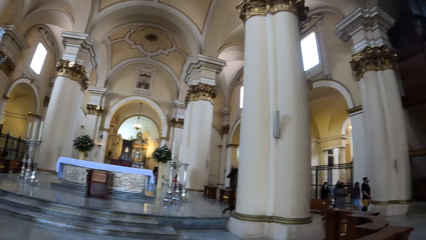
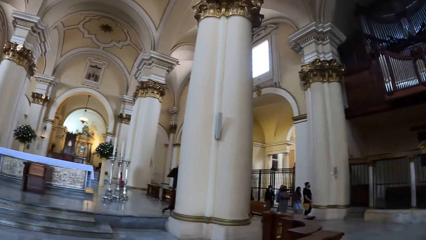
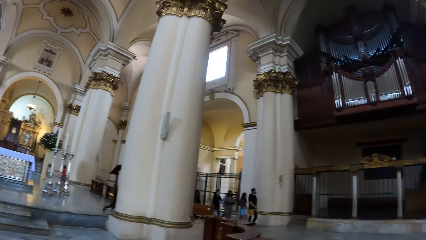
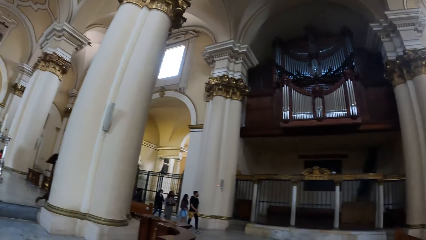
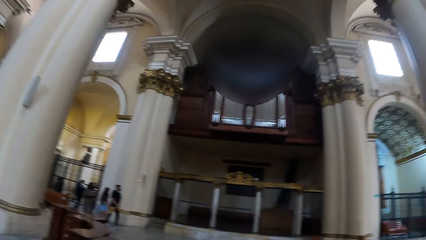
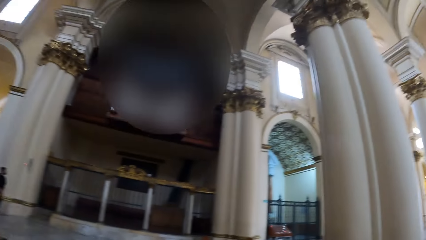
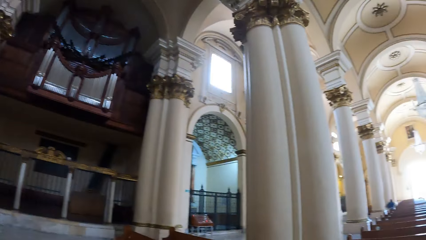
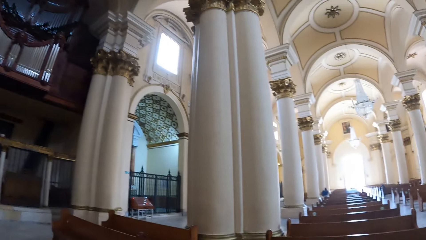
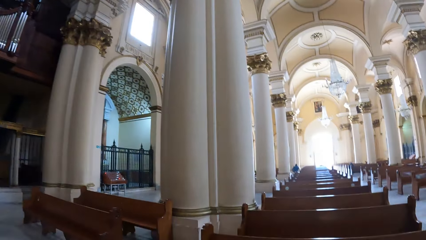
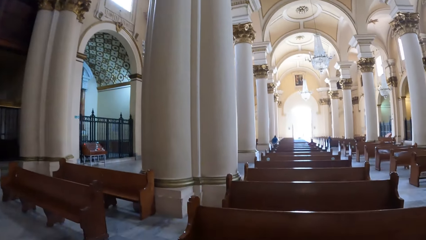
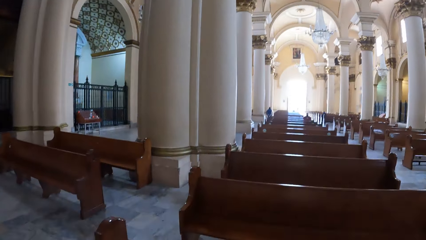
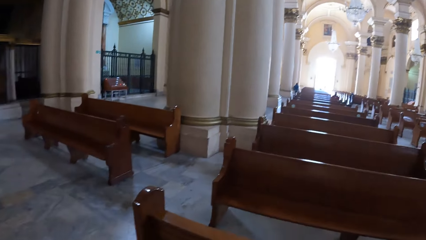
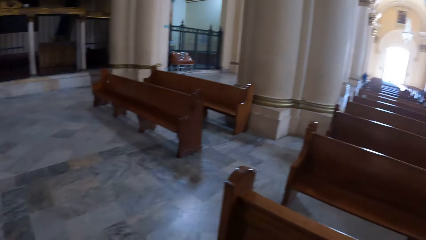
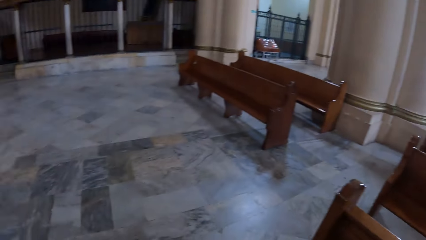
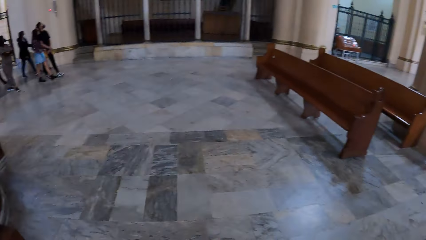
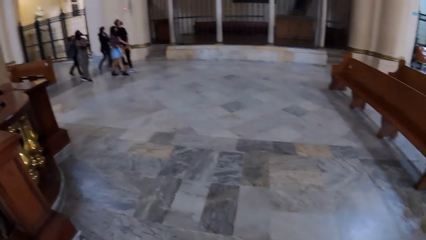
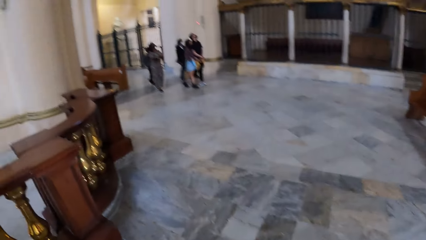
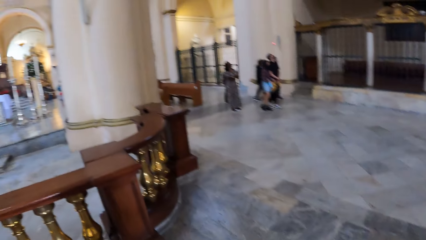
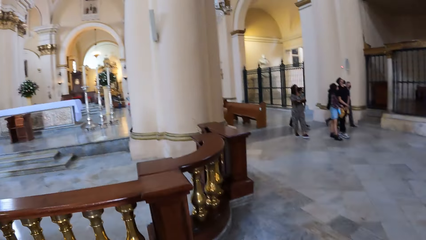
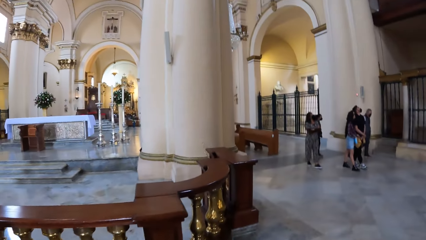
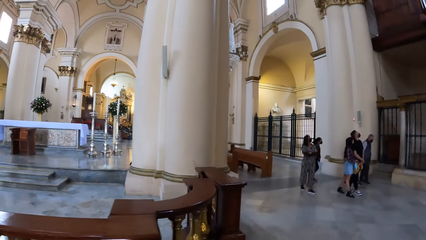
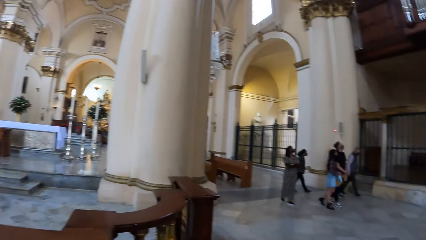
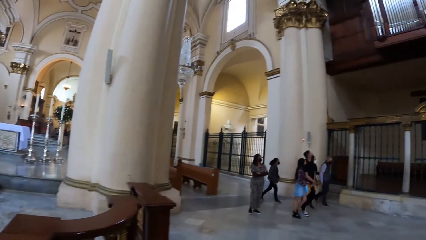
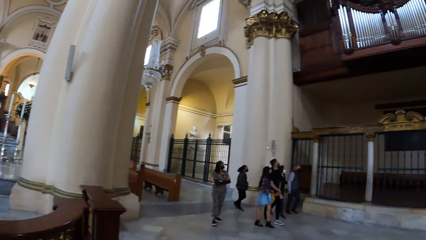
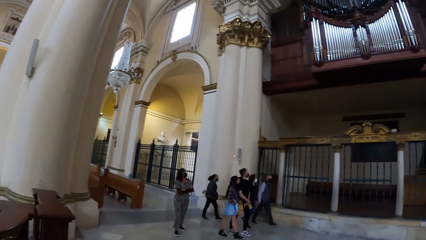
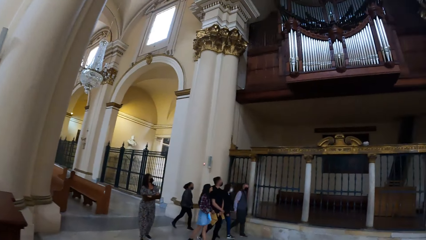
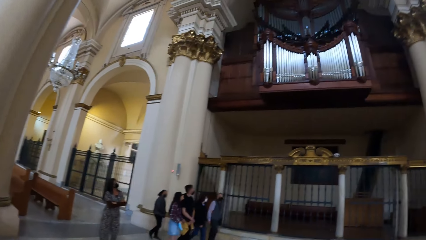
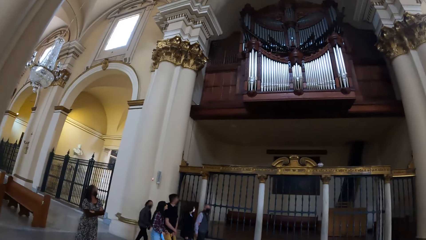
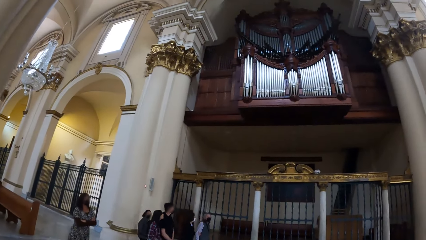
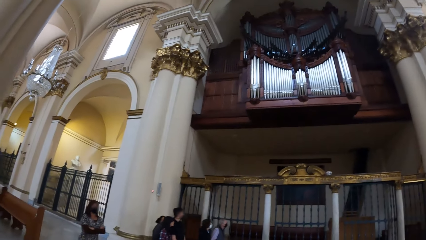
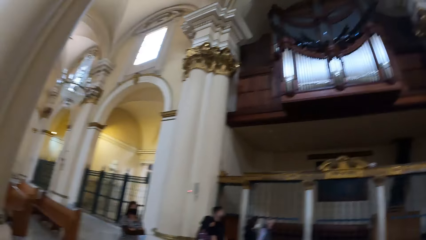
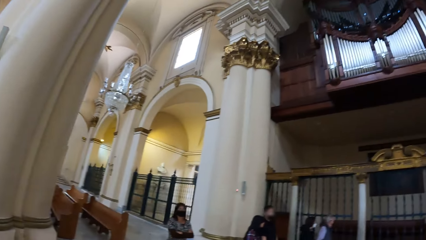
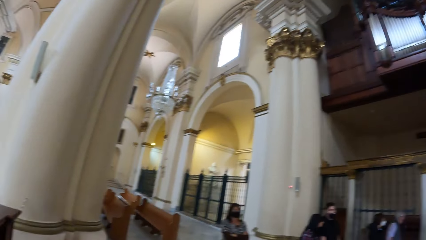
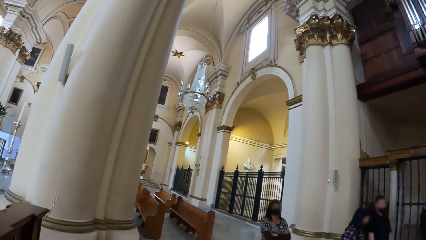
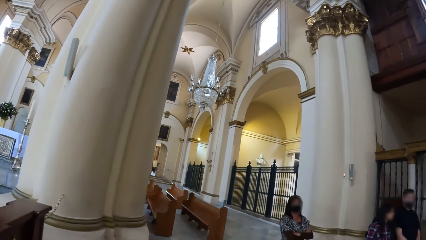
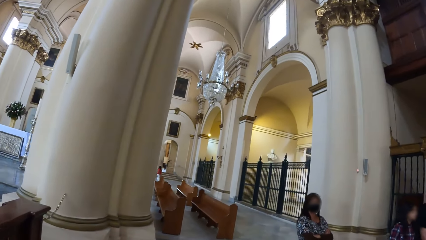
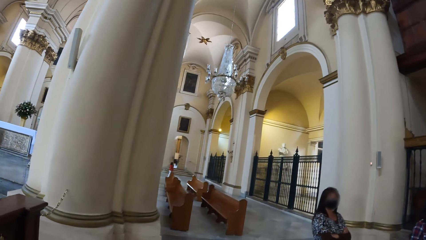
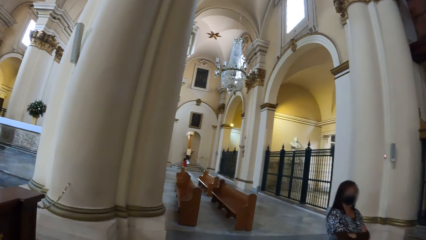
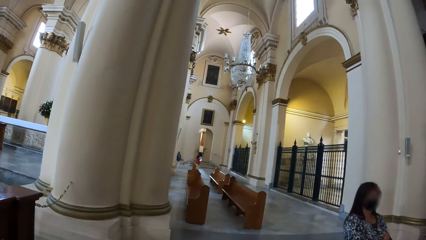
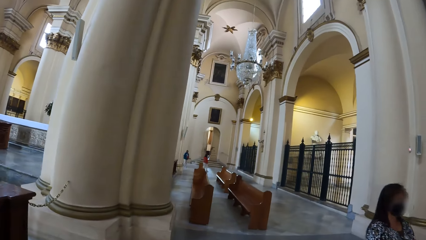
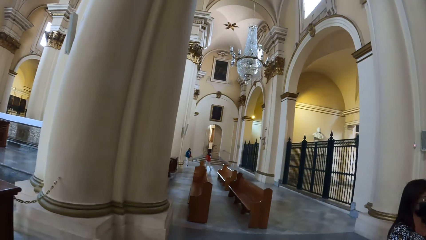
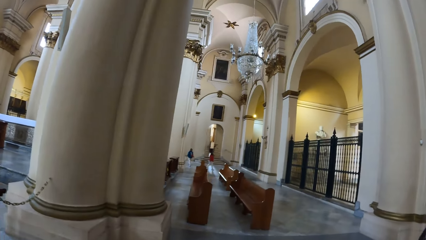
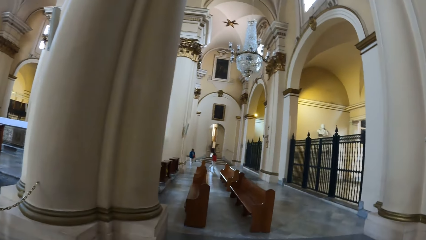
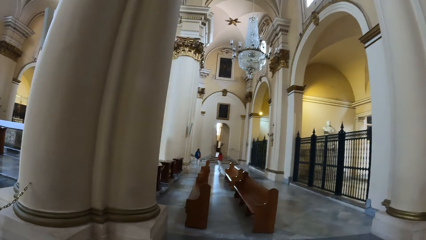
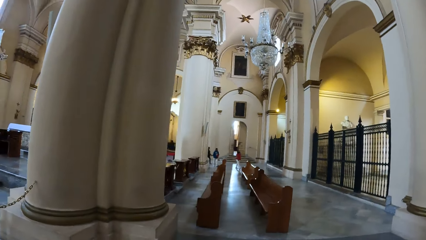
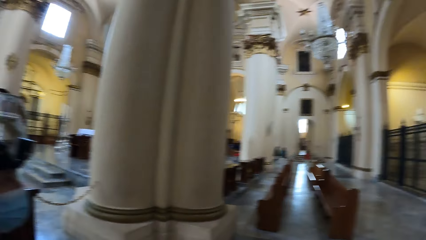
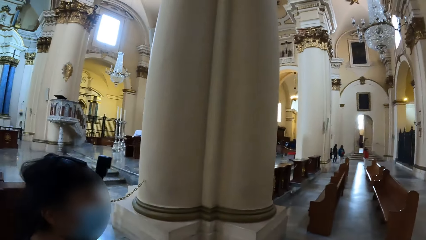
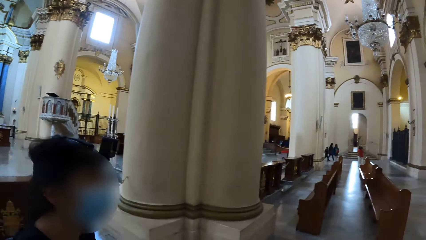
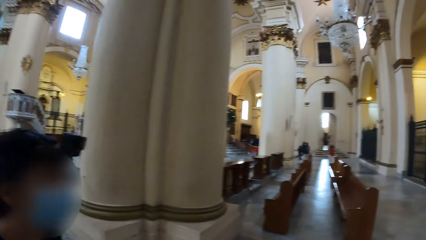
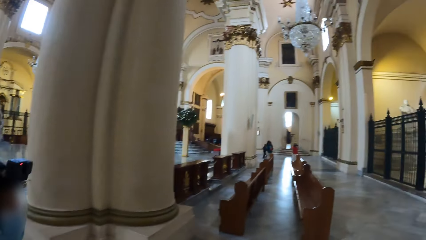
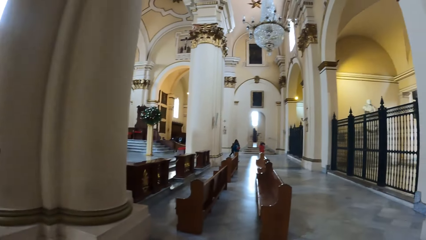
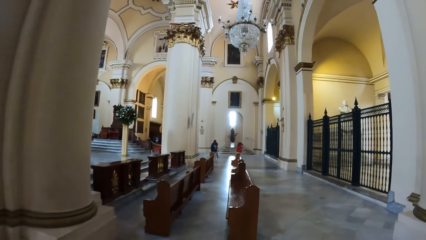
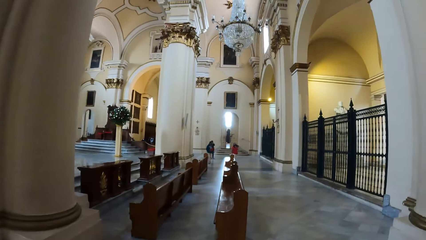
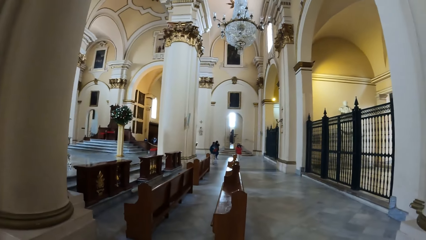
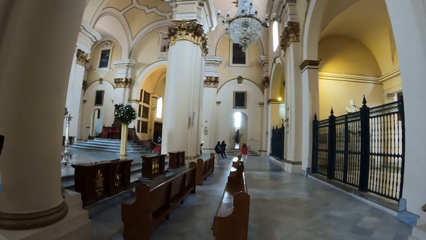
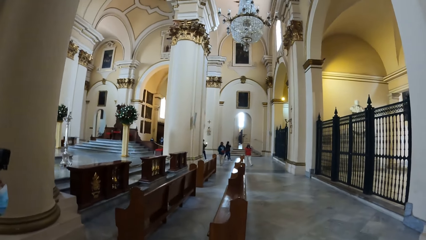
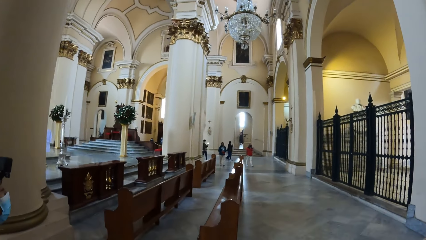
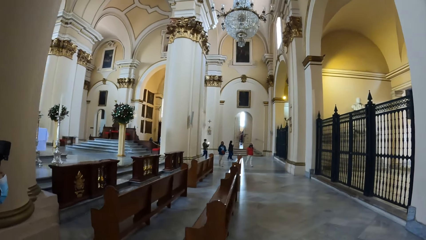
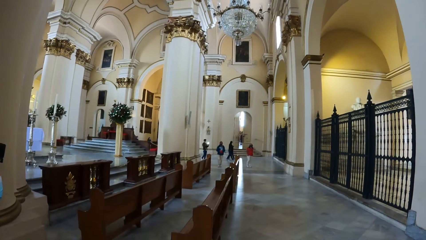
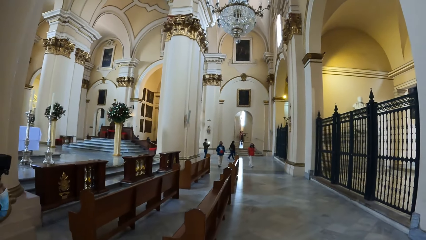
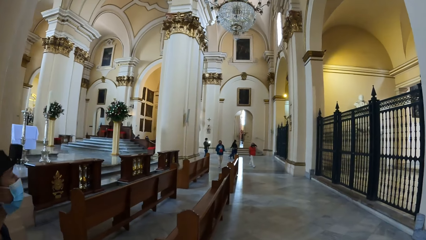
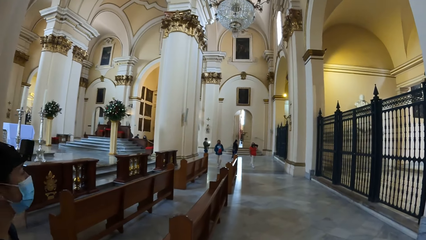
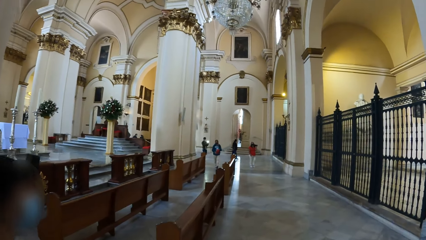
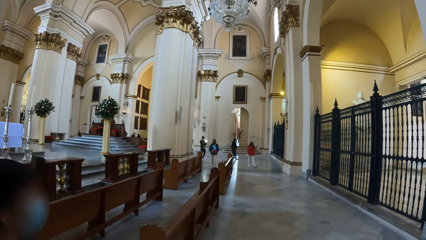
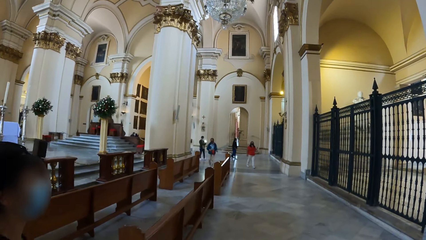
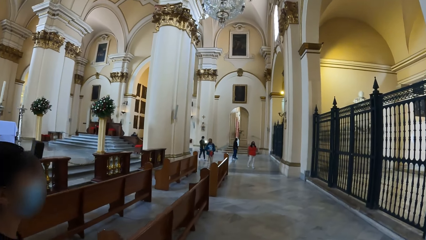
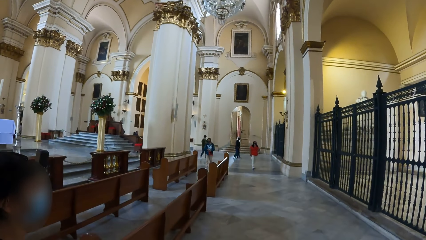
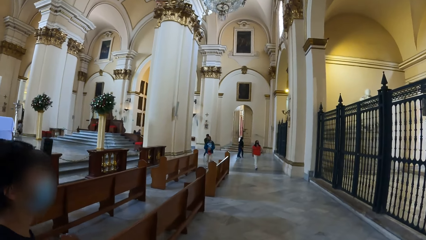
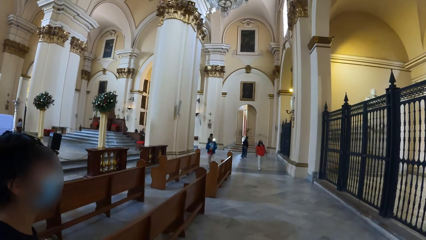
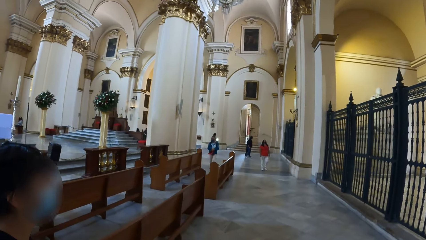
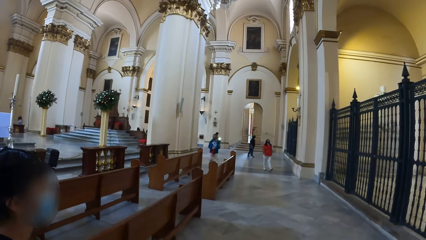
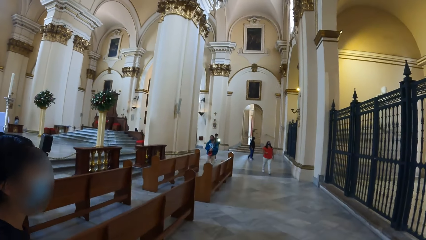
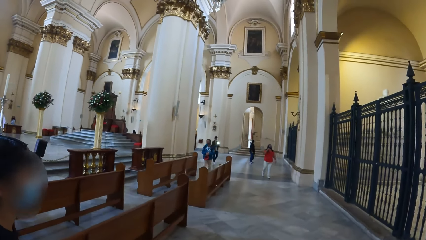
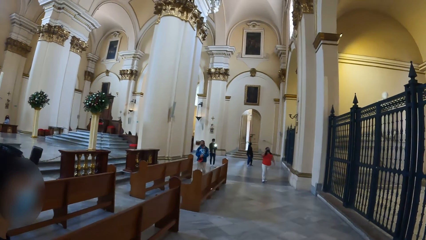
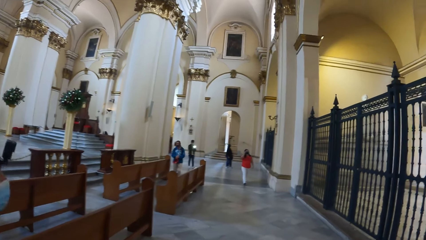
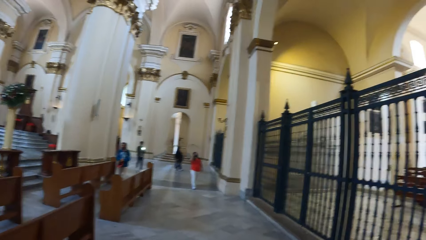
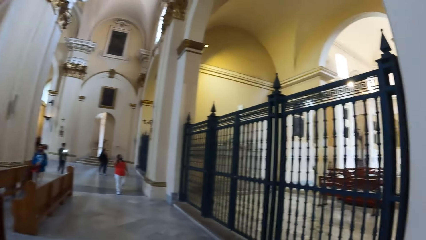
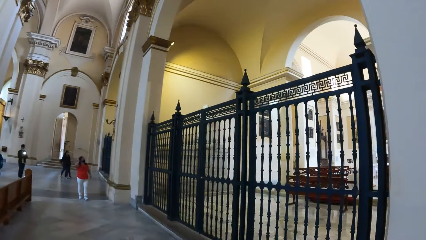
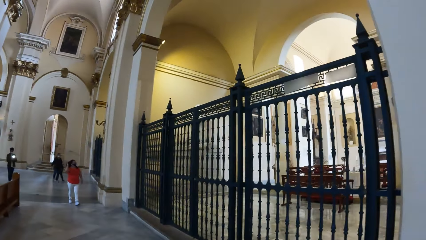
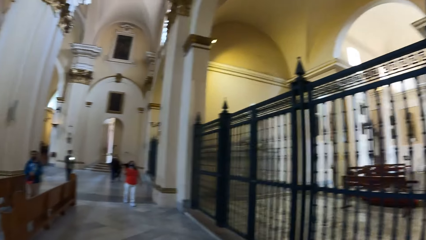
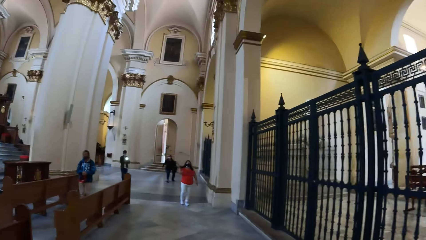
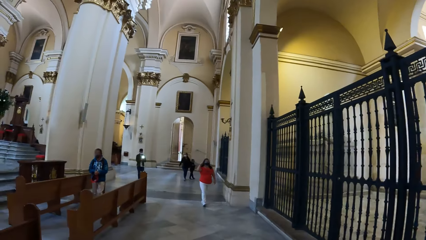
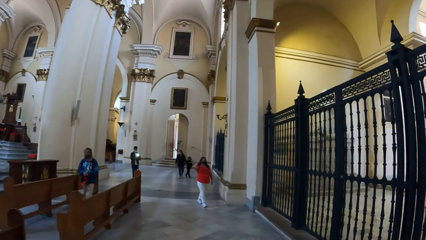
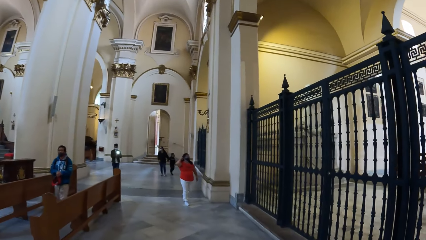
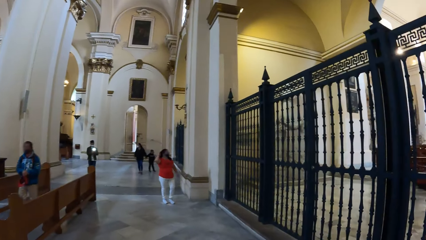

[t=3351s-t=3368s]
The camera wearer walks past a group of people in the church.
